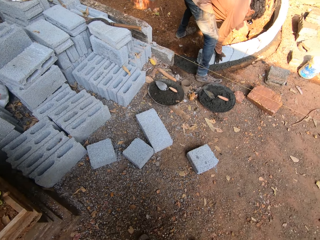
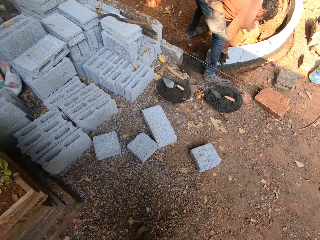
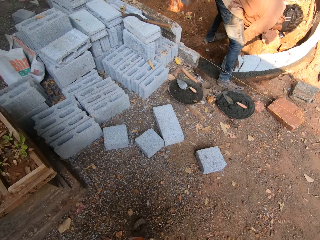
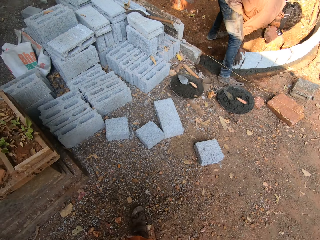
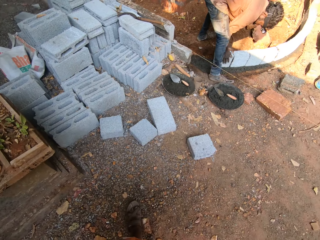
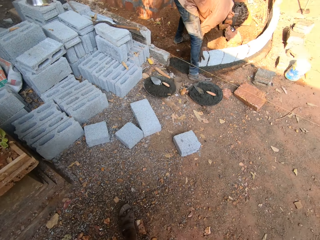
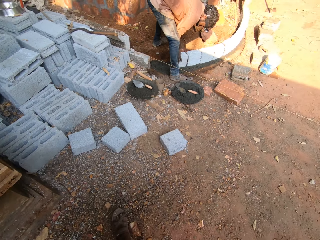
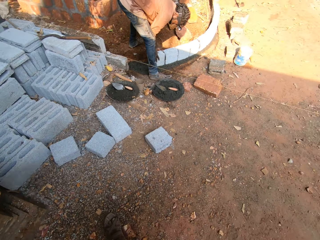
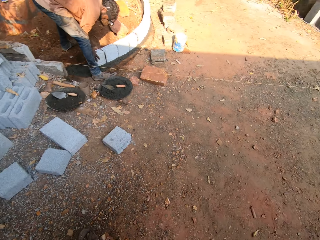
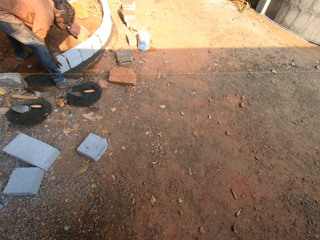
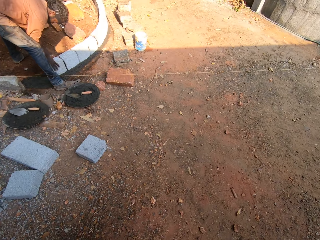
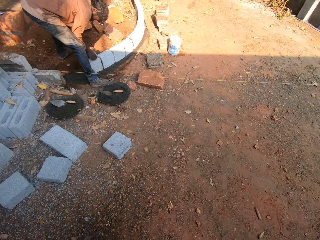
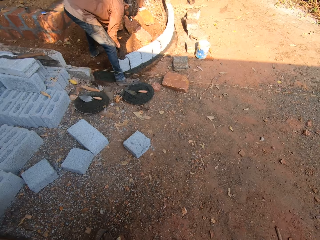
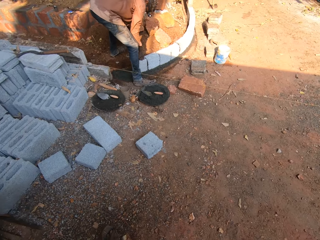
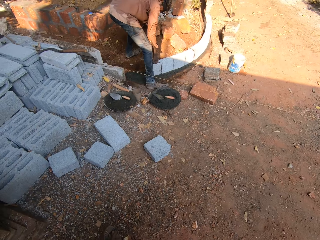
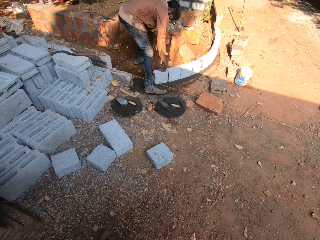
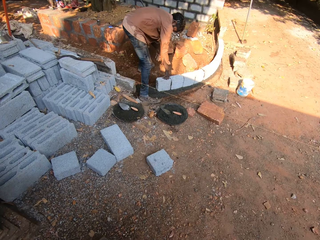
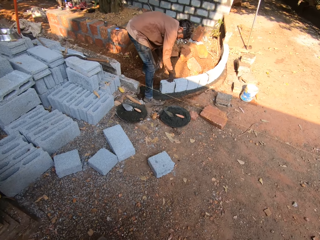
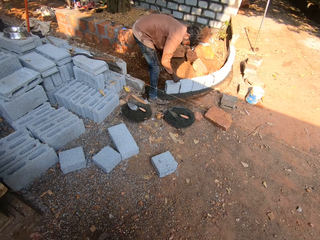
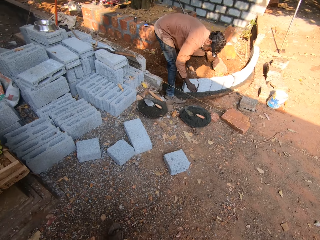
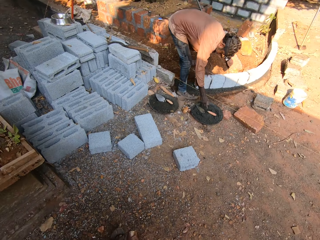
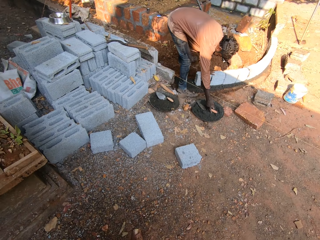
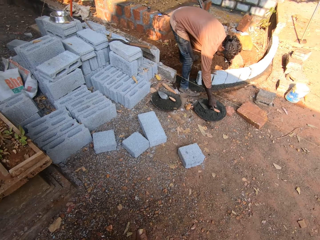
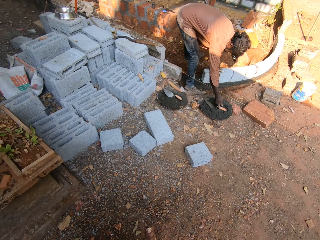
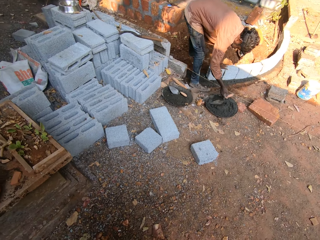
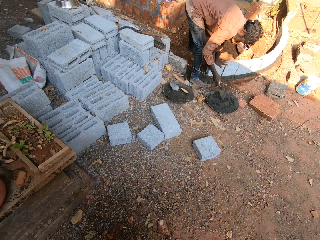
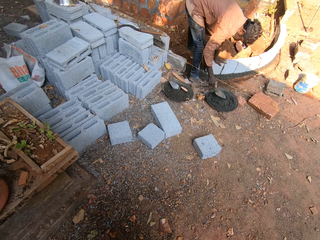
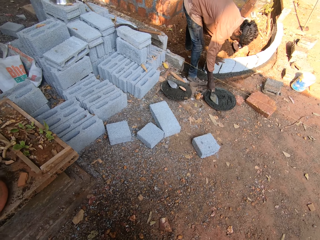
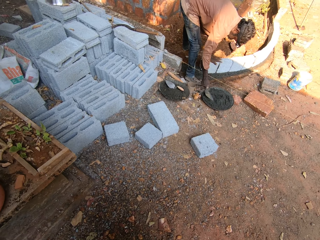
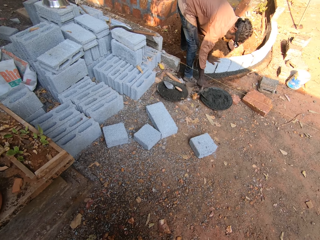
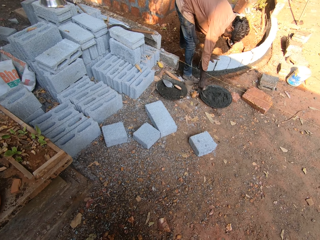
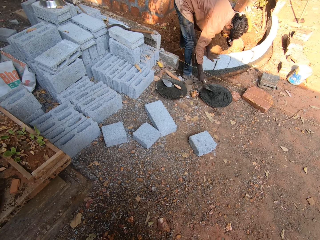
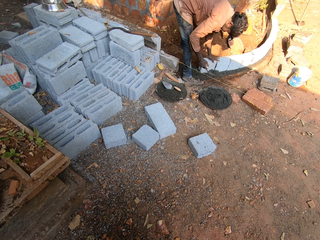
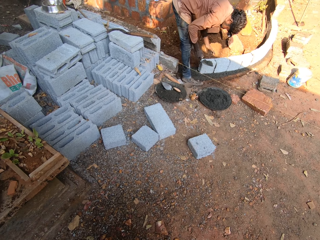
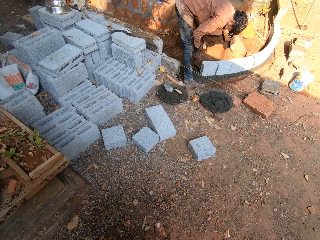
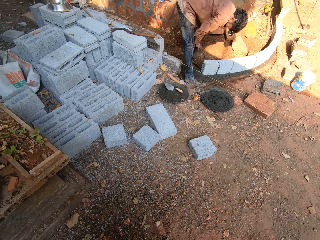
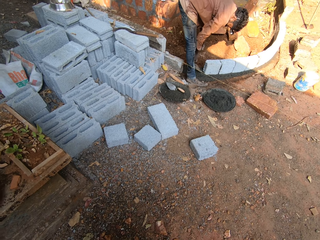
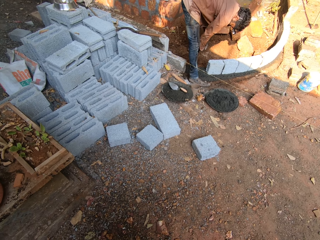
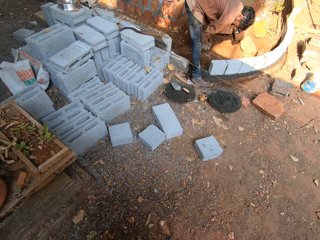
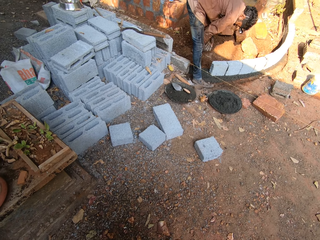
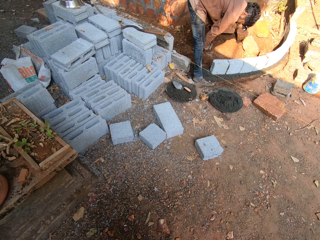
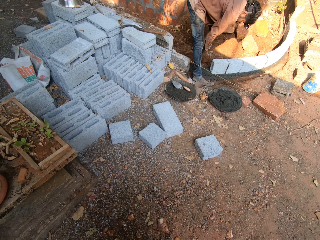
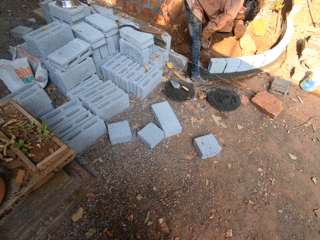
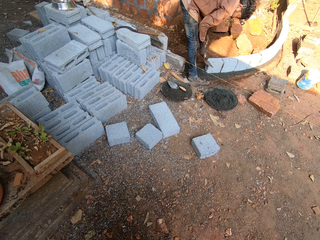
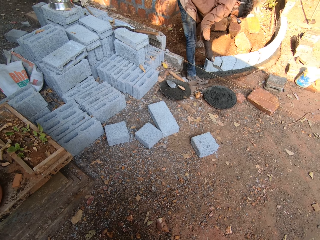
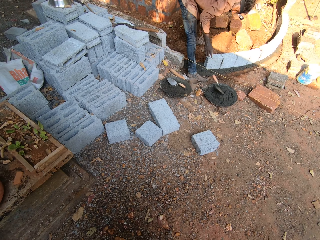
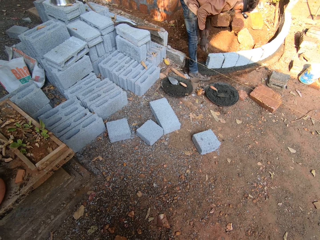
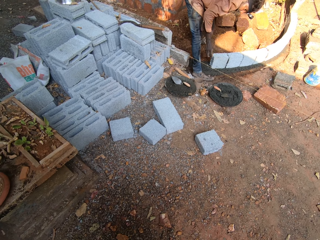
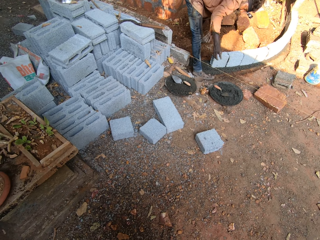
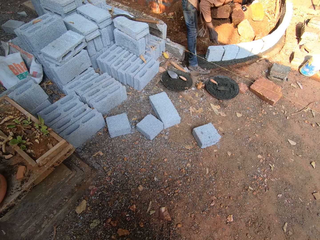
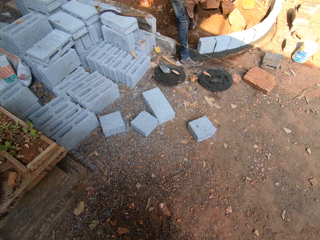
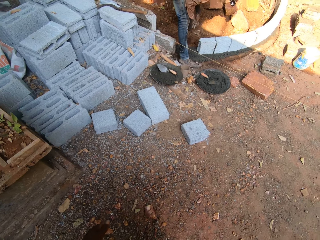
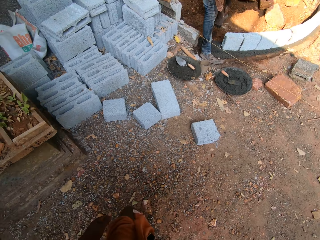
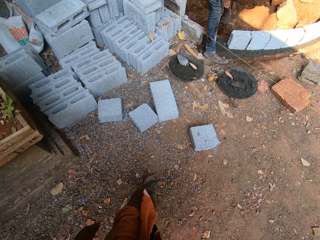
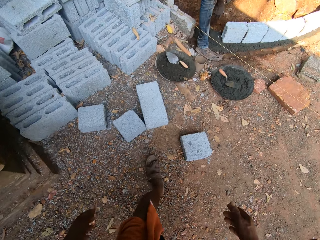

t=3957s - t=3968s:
The camera wearer looks around. A man picks up a trowel from the mortar pan with his right hand. The camera wearer picks up a trowel. The man picks up mortar from the mortar pan with the trowel in his right hand. The man pours the mortar on site with his right hand and drops the trowel in the mortar pan with his right hand.

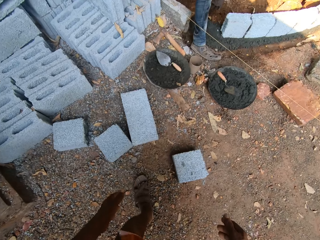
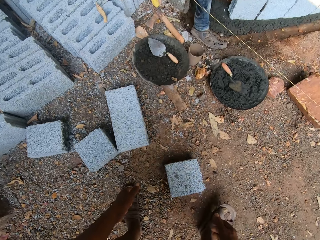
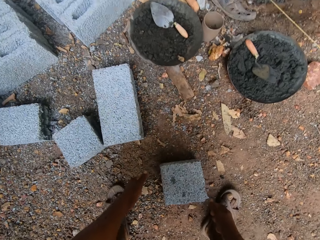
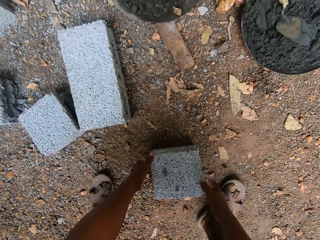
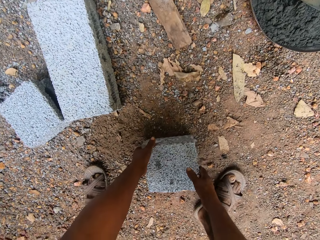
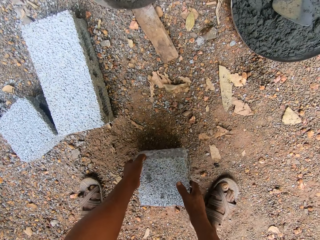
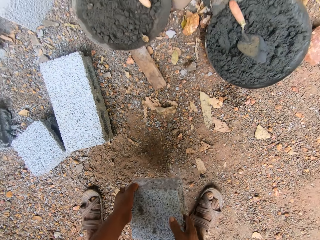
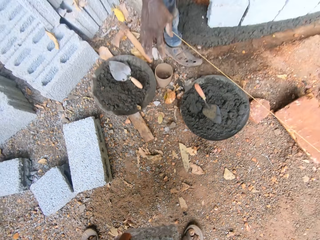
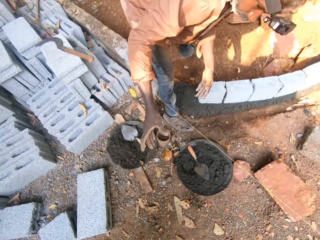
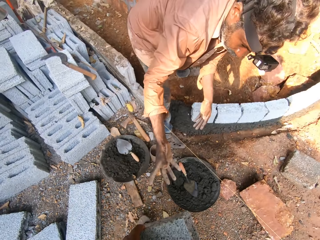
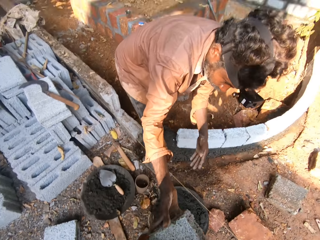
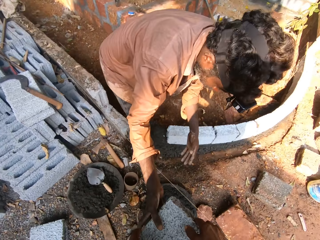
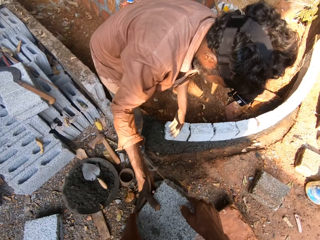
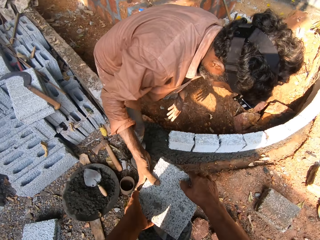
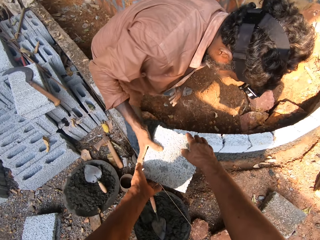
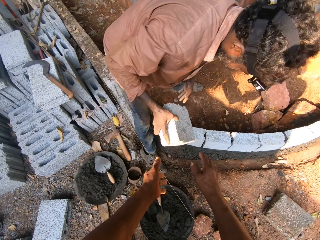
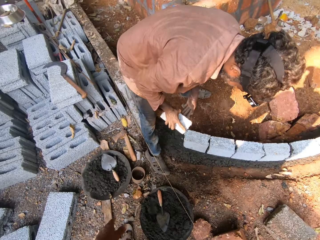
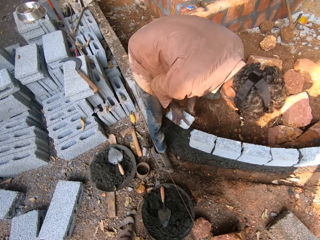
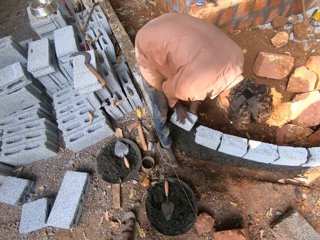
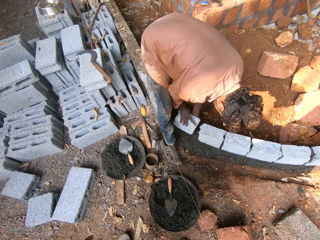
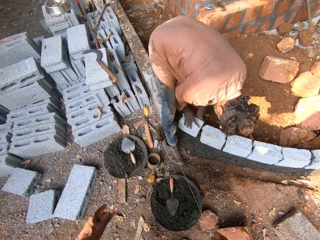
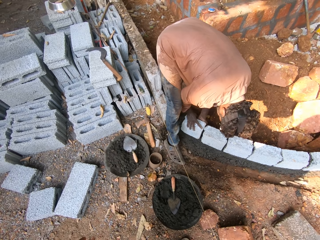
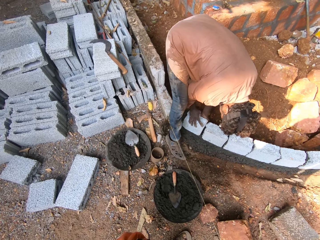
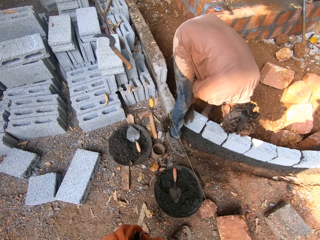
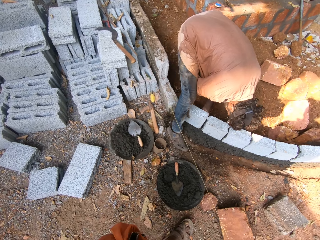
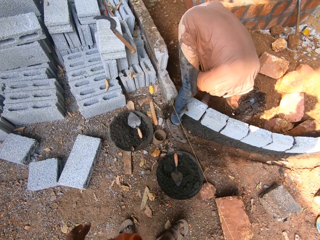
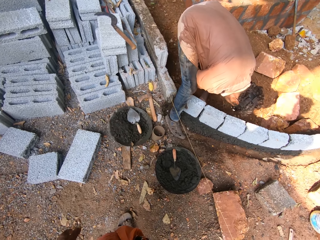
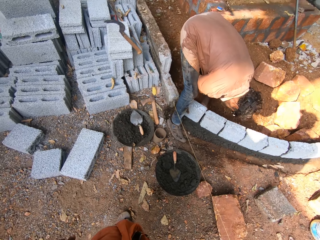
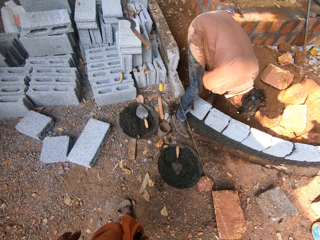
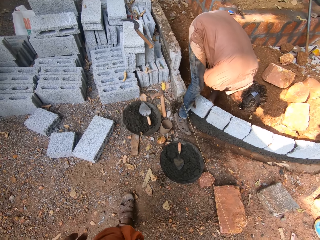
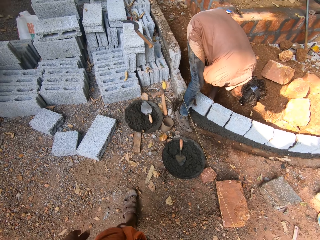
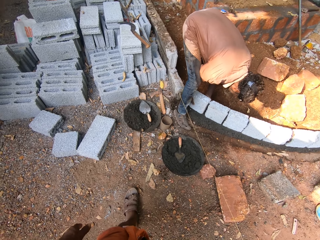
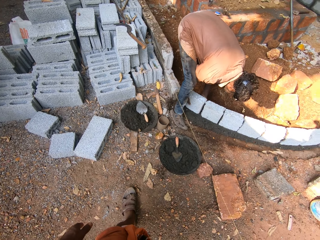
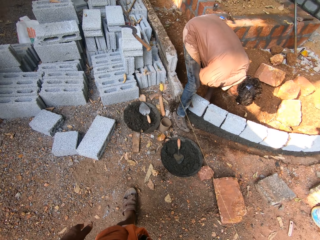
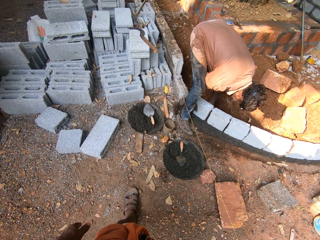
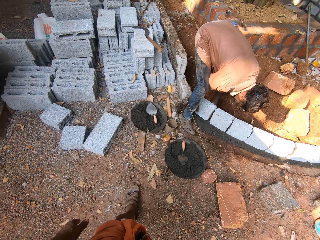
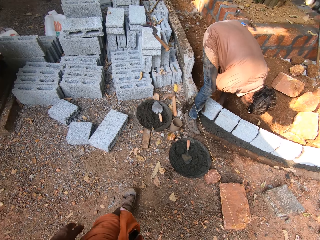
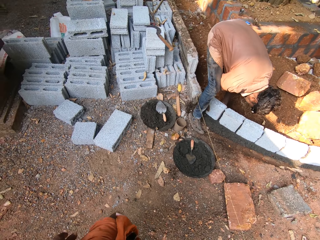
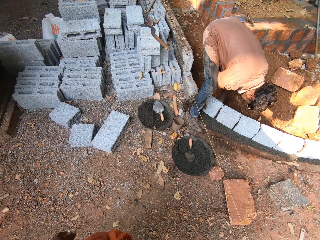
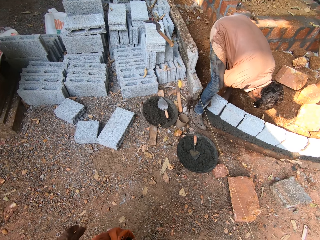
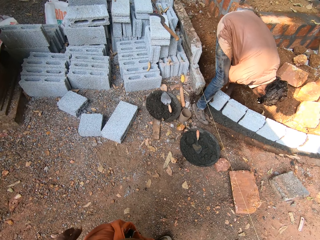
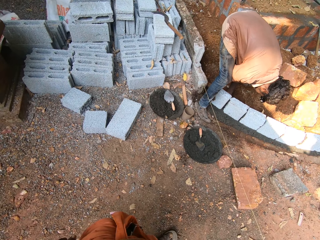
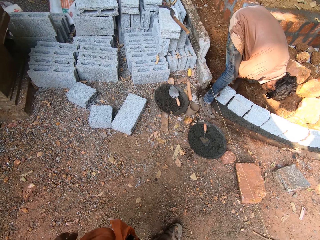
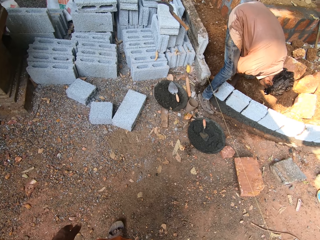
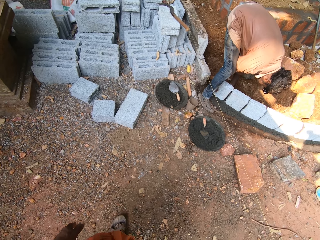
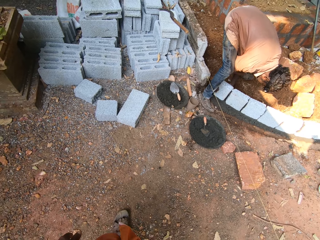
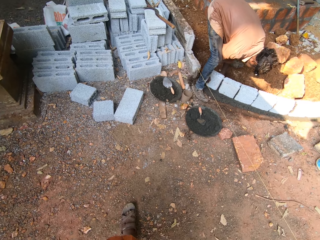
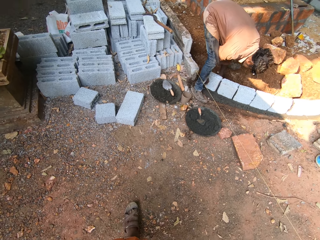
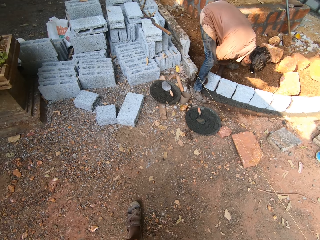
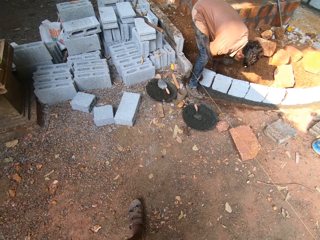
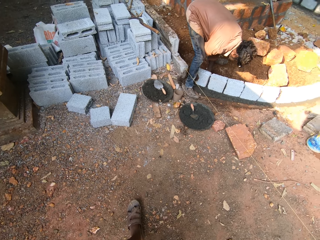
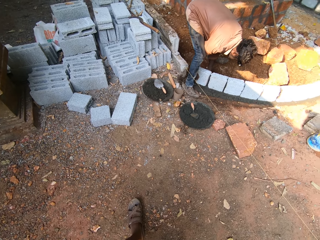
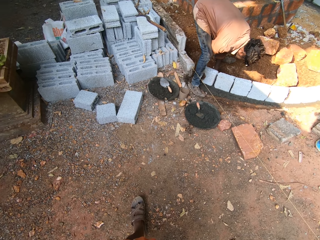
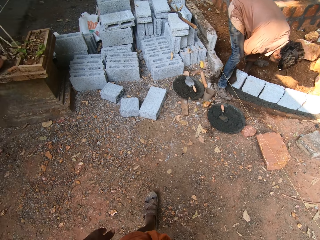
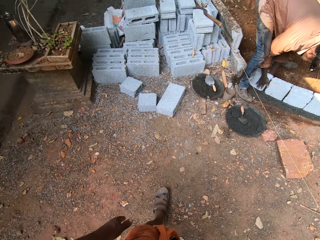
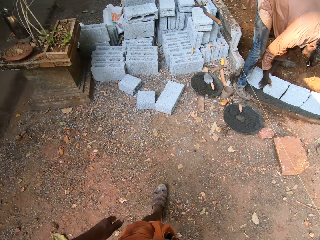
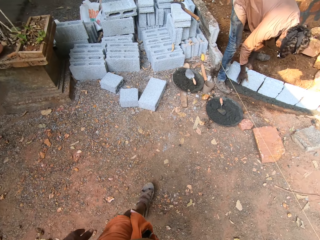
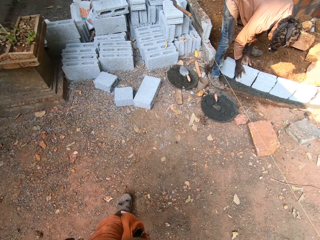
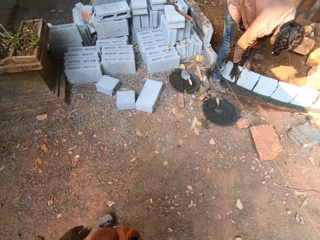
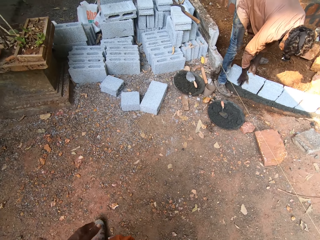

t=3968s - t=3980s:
The camera wearer picks up a brick. They carry the cement block on the floor with both hands. They pass the cement block to a man with both hands. The man collects the cement block from the camera wearer with his right hand. The man drops the cement block on the site with his right hand. The man sets the cement block on the site with both hands.
